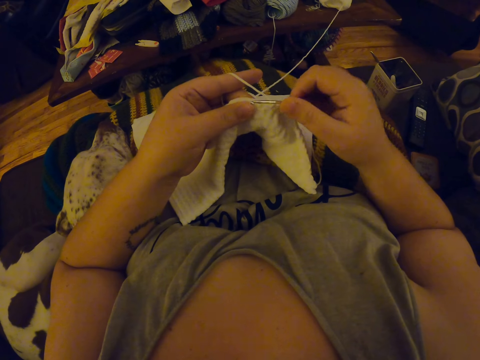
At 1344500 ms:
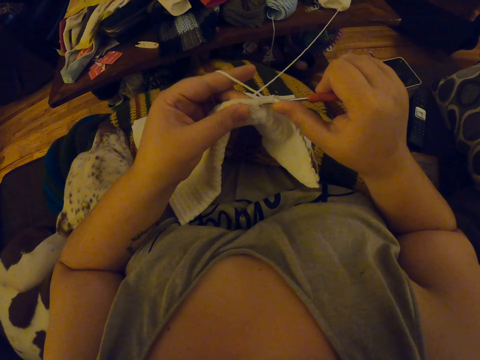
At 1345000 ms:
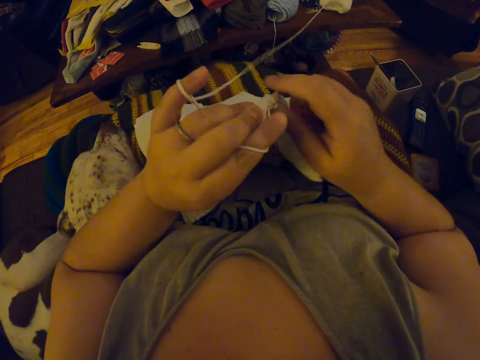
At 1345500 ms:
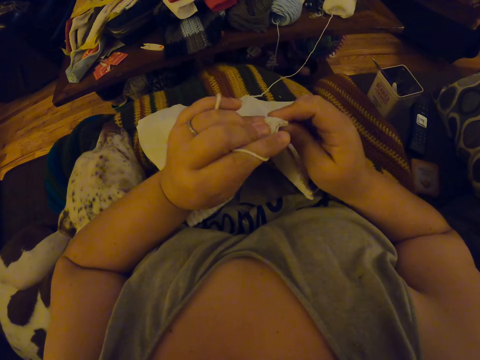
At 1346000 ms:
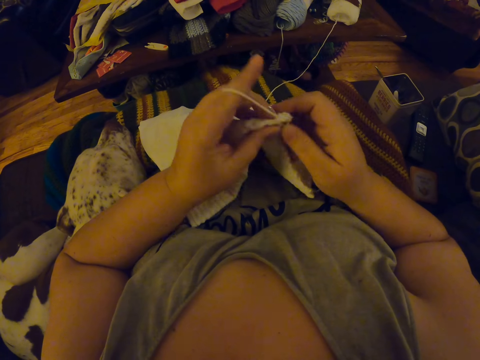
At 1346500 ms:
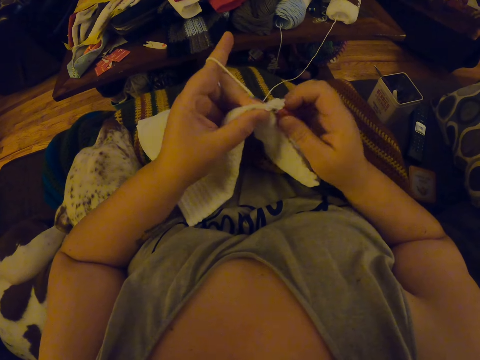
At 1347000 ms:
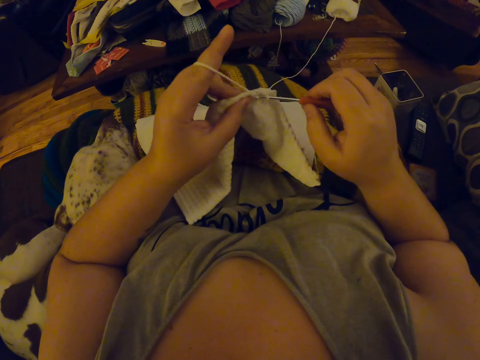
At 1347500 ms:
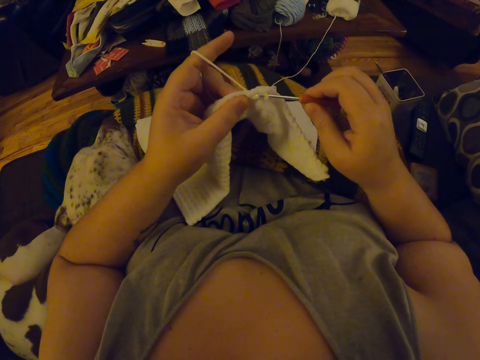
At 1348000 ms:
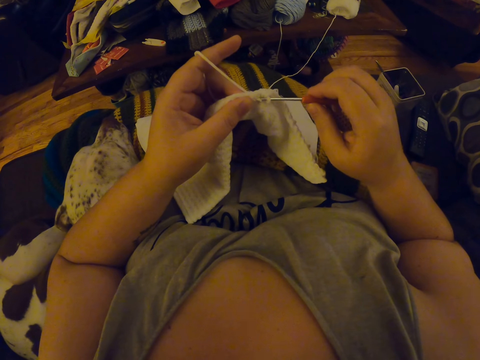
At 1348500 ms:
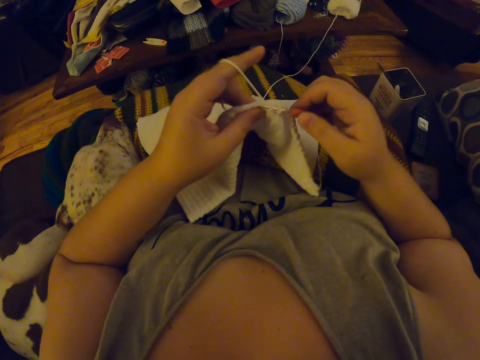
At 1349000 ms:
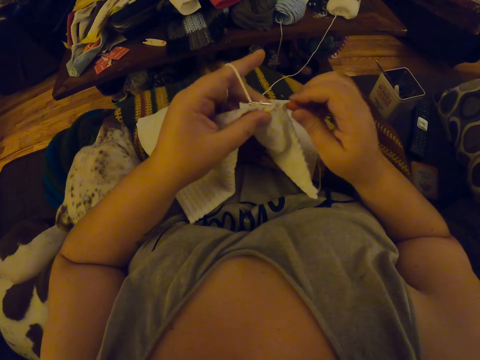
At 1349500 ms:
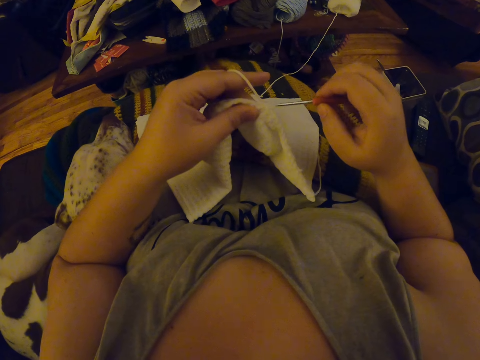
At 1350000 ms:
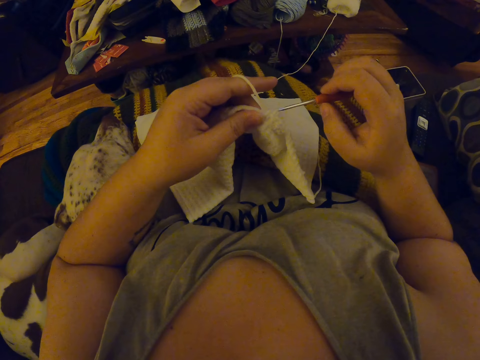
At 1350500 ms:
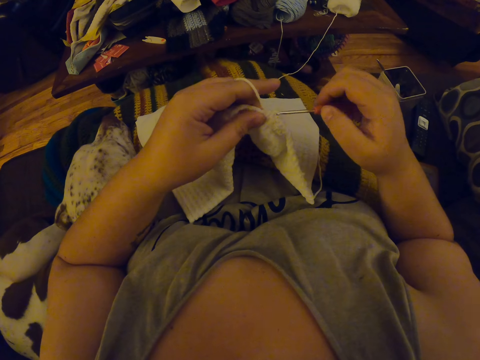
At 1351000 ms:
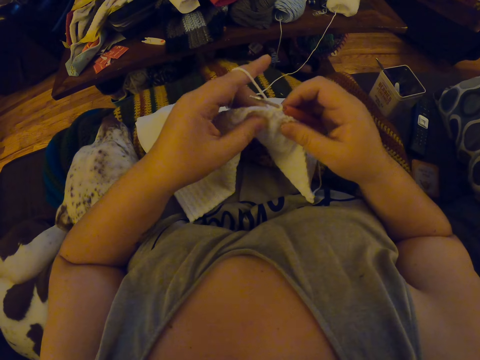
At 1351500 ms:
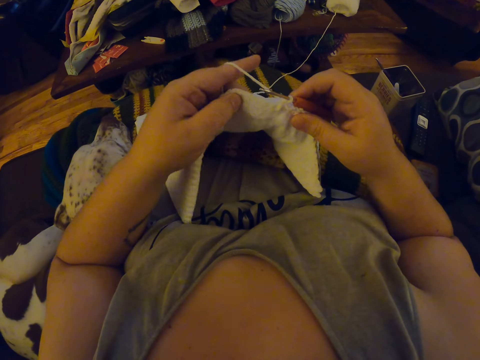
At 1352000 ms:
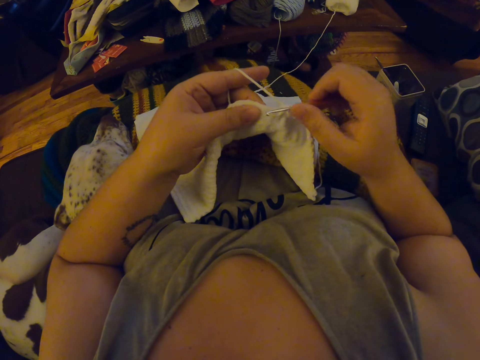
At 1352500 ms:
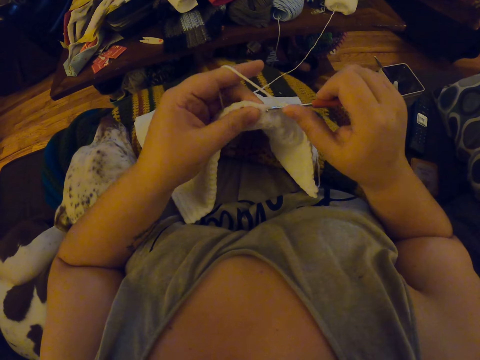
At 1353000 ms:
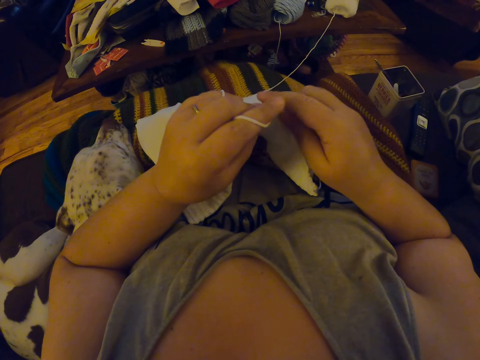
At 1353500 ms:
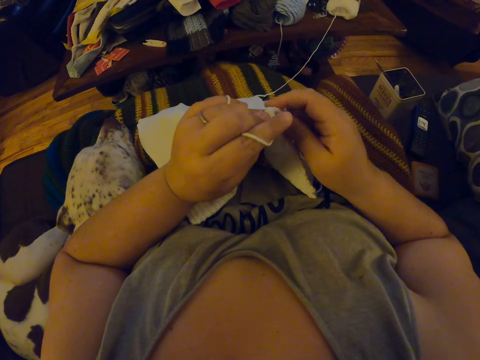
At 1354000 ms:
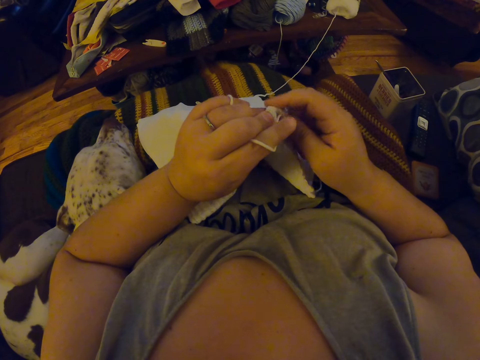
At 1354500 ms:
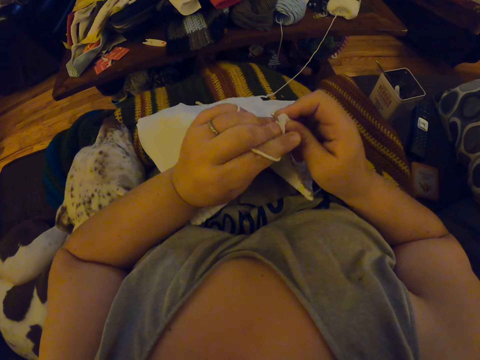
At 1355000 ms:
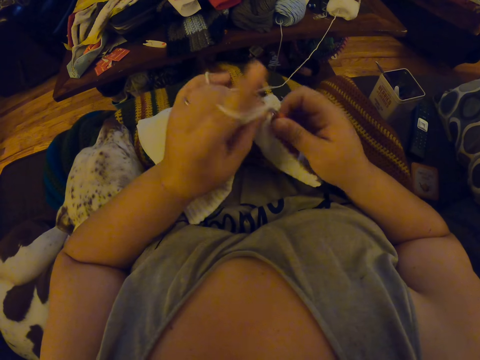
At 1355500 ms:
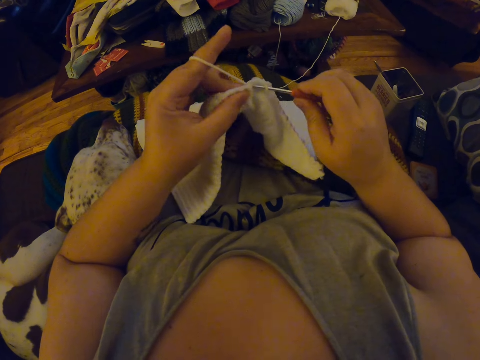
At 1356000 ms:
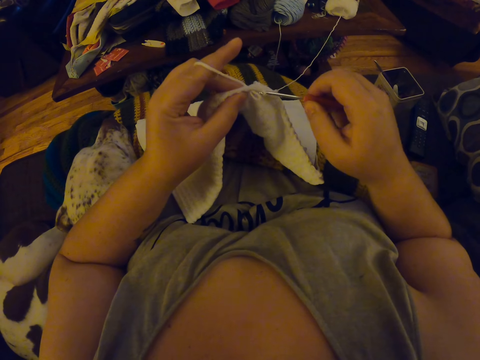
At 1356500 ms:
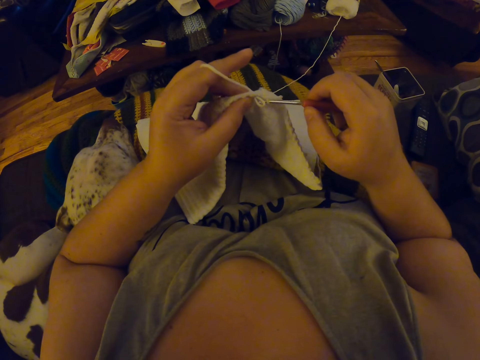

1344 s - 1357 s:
The camera wearer knits the fabric. They knit the fabric again.

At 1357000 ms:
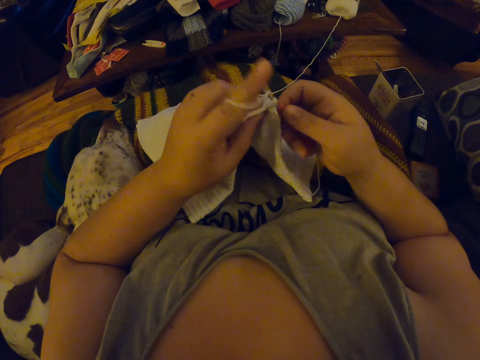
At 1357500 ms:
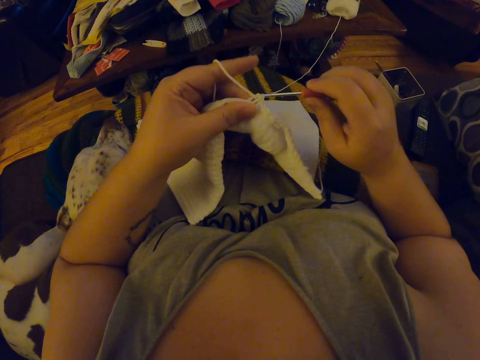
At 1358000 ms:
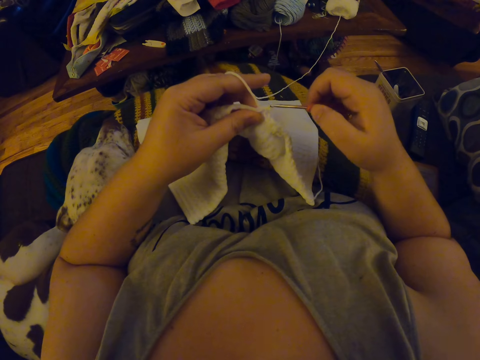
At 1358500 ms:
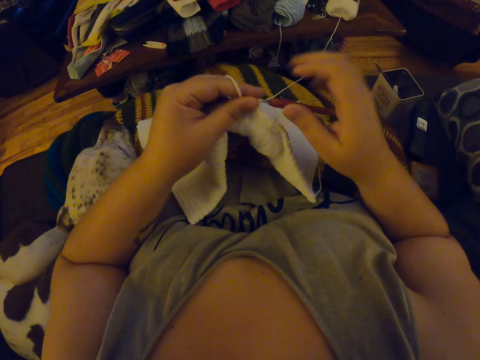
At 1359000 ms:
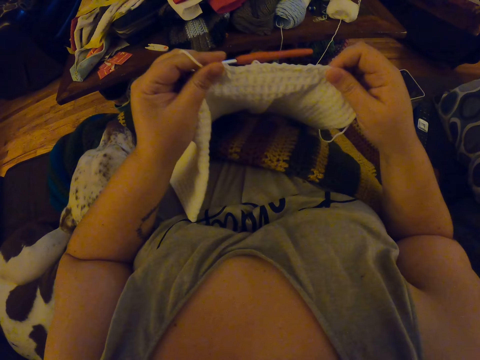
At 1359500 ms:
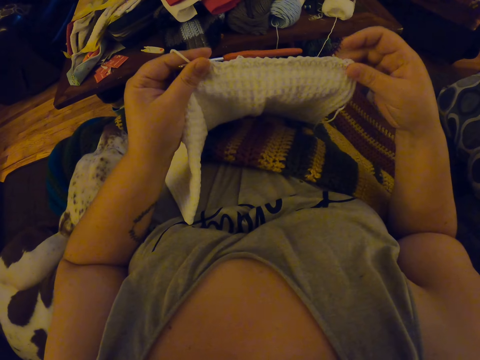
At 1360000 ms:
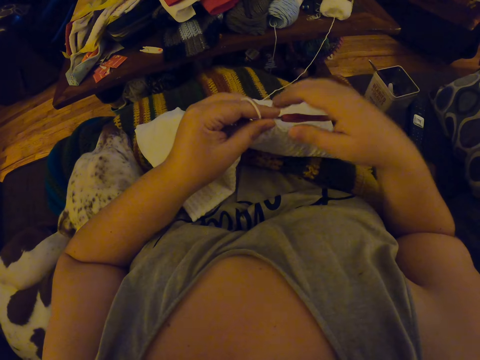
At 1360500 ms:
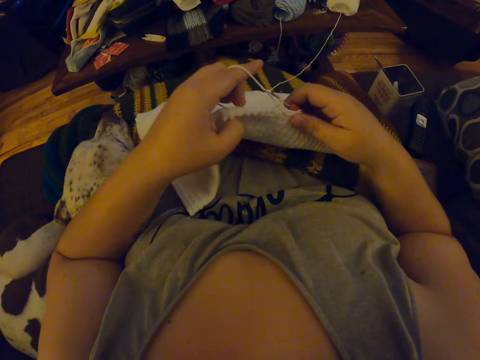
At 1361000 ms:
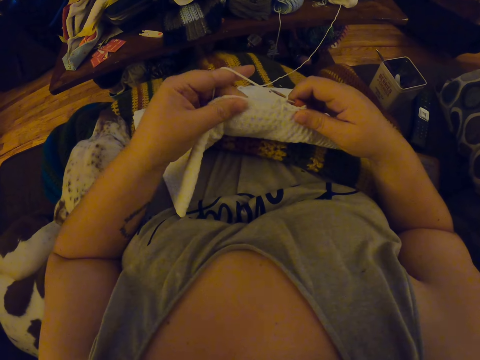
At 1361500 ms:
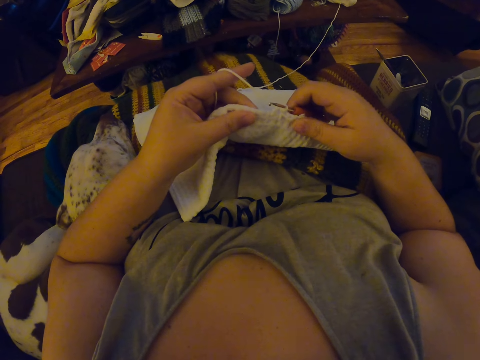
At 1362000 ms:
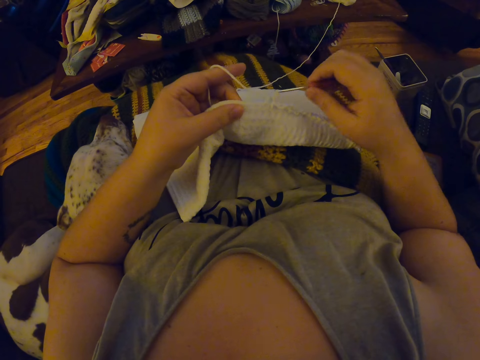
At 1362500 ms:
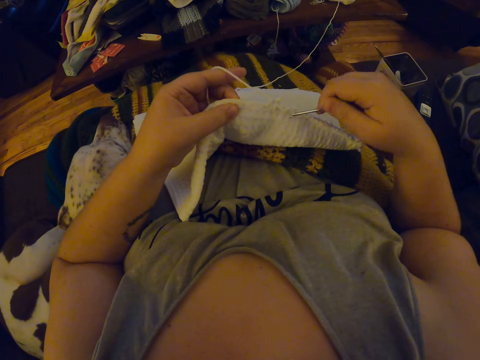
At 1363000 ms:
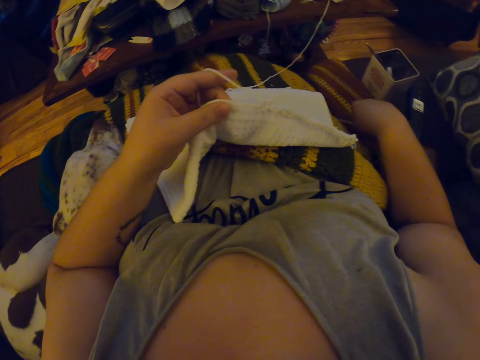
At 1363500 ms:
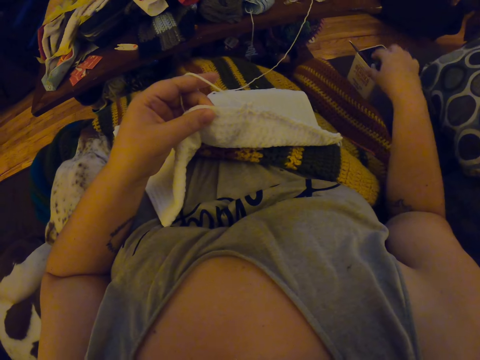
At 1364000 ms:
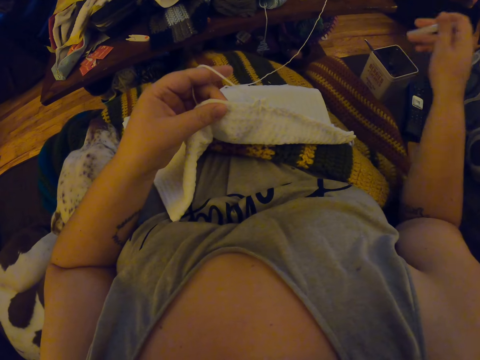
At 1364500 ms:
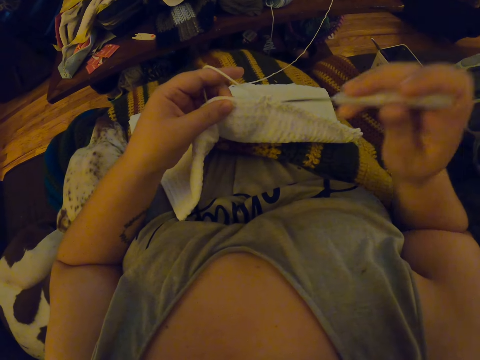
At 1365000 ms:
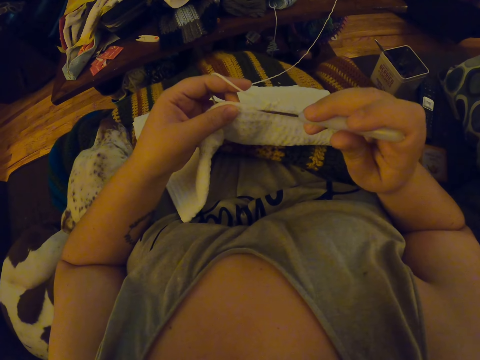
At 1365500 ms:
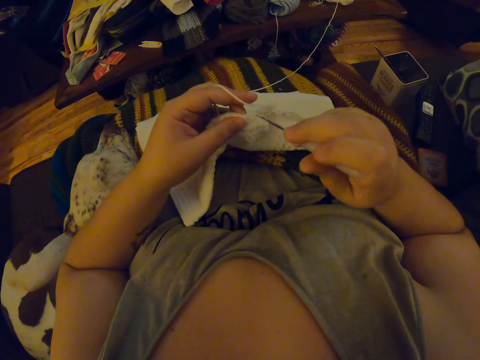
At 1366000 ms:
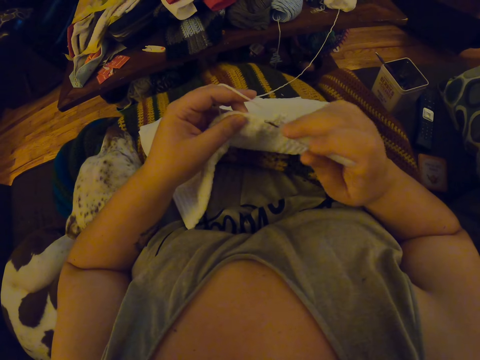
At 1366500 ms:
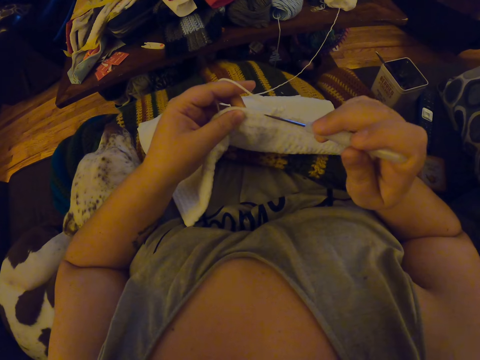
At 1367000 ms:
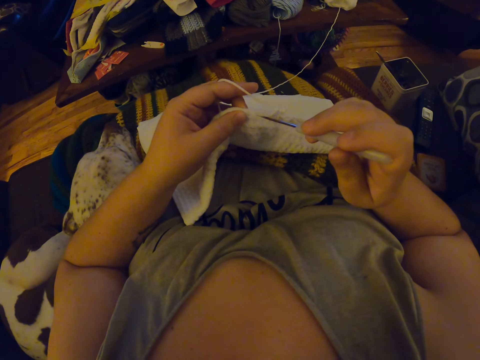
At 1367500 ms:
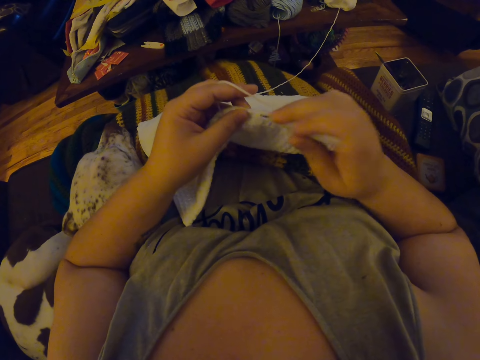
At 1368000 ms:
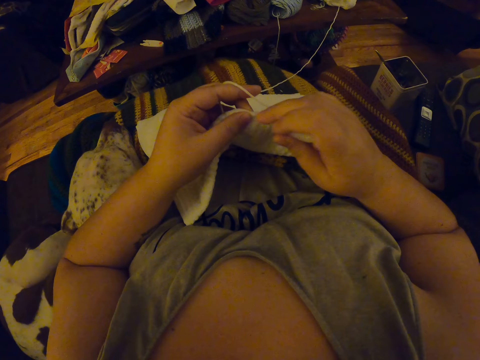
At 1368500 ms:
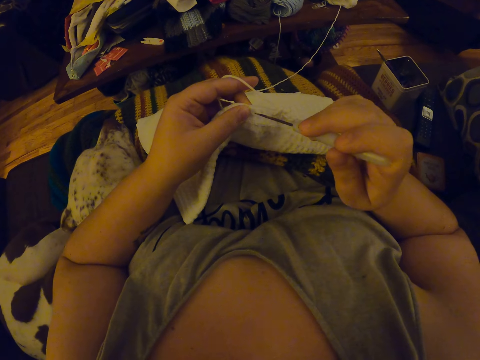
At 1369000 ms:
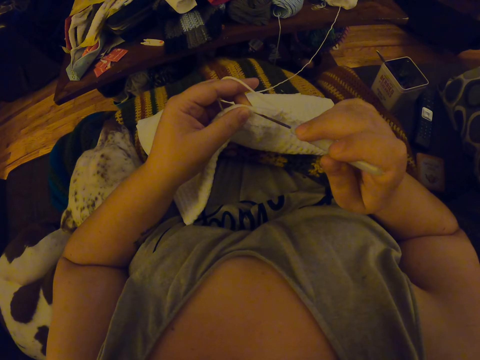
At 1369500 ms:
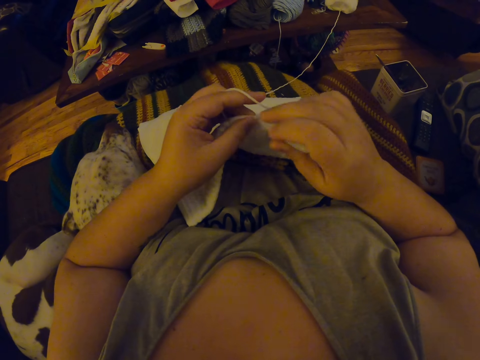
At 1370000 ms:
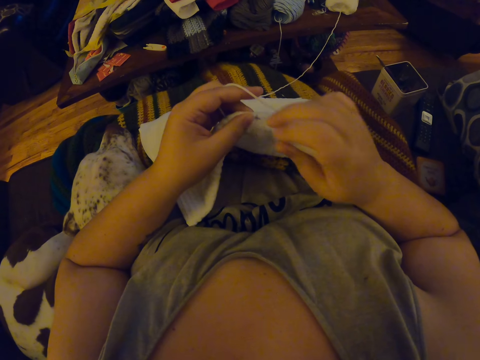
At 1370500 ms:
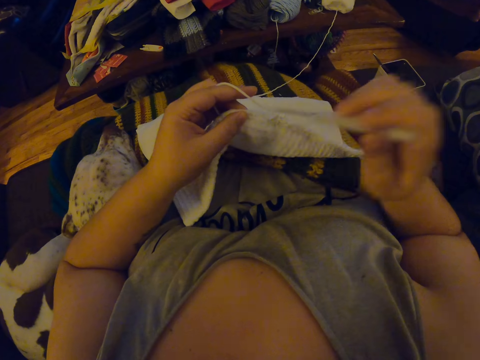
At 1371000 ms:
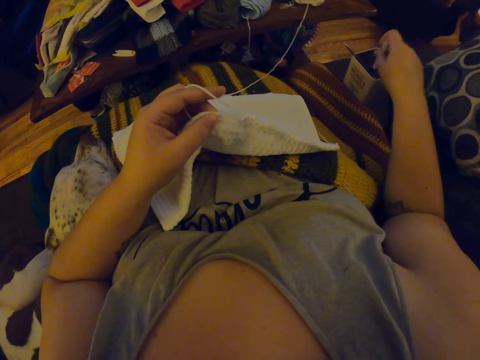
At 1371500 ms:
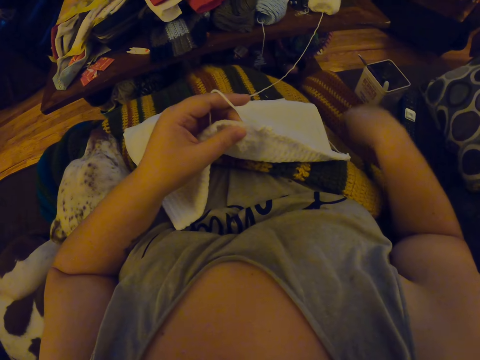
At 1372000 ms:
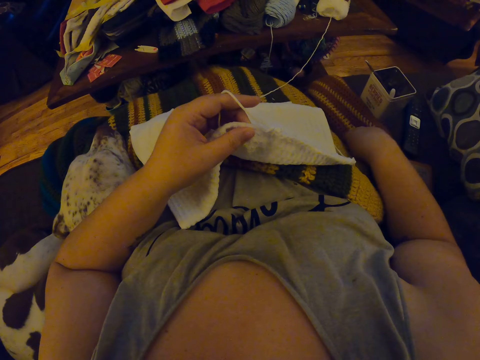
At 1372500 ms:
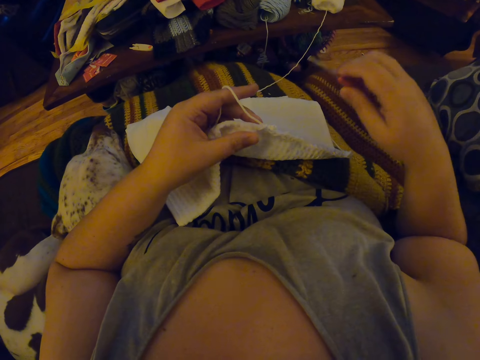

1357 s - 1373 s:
The camera wearer adjusts the crochet with her right hand. She stretches the fabric by the right hand. She holds the fabric. She inspects the crochet with her left hand. She drops the crochet hook beside her. She picks the pin from the case beside her with her right hand. She makes holes in the crochet with the pin. She drops the pin into the case beside her. She picks the crochet hook beside her.
